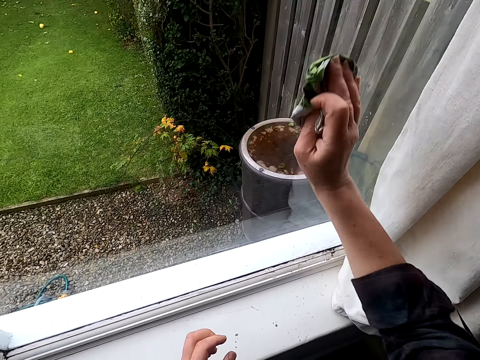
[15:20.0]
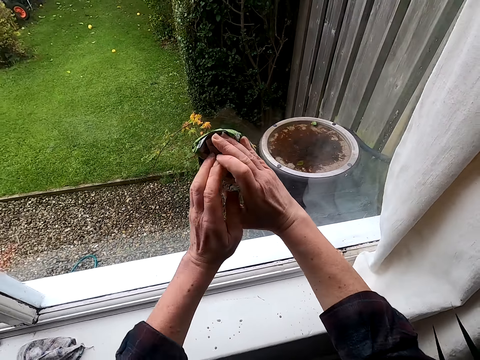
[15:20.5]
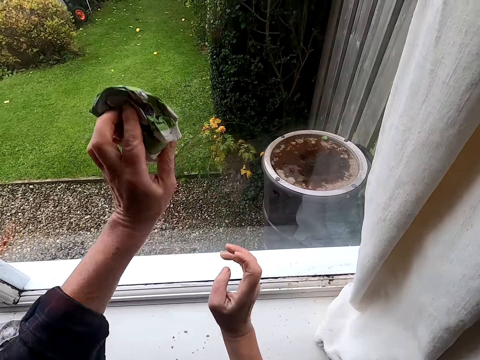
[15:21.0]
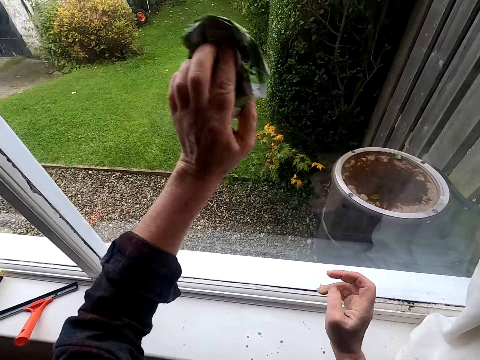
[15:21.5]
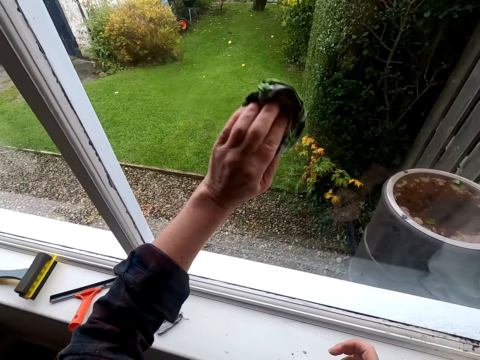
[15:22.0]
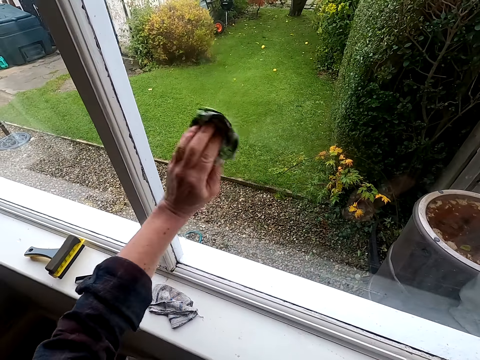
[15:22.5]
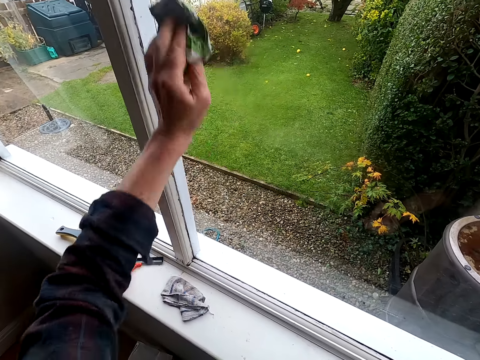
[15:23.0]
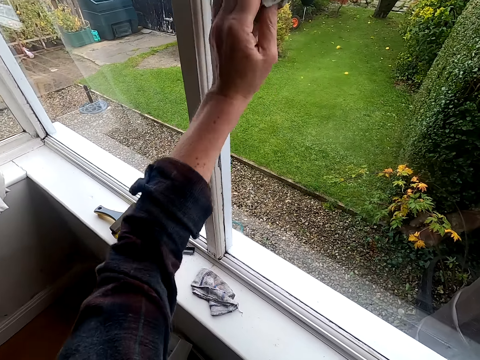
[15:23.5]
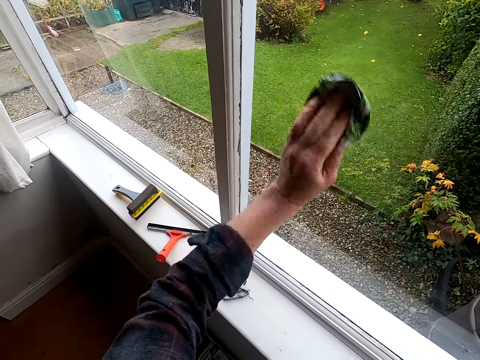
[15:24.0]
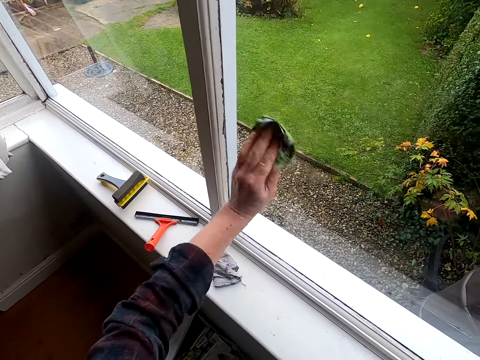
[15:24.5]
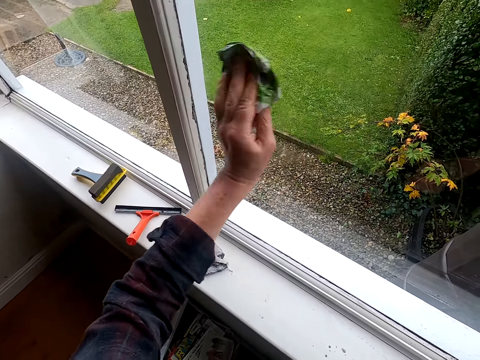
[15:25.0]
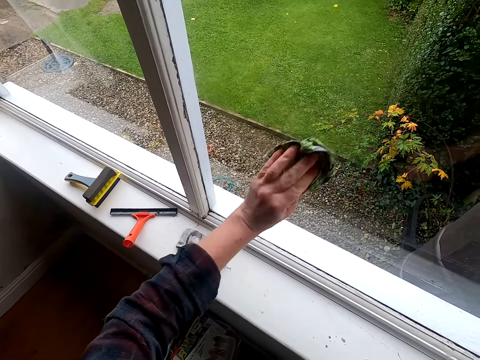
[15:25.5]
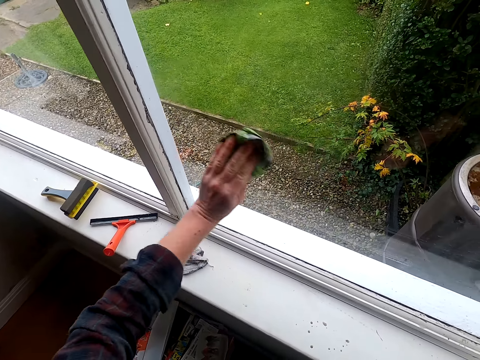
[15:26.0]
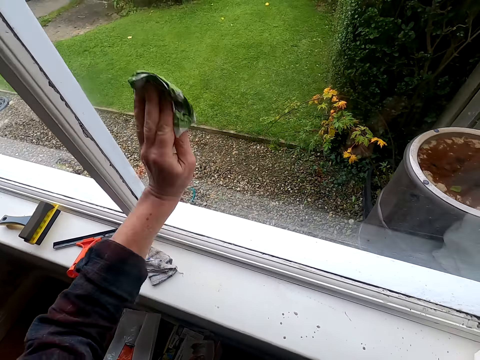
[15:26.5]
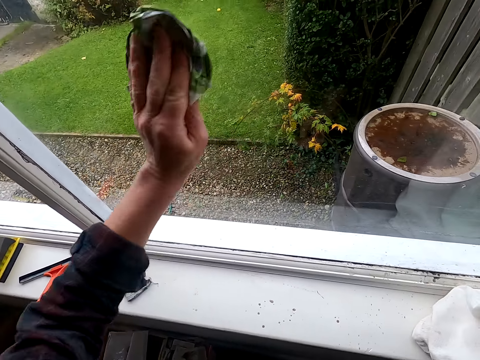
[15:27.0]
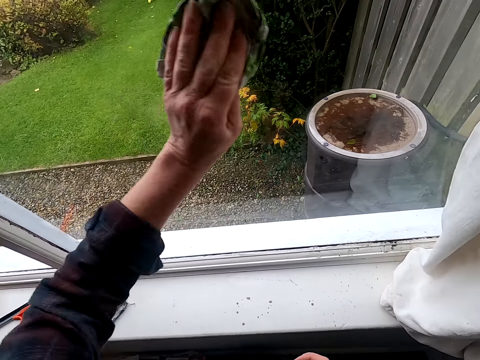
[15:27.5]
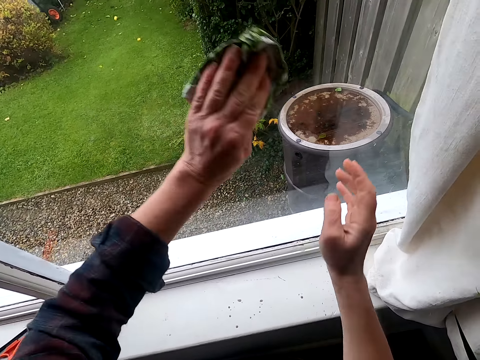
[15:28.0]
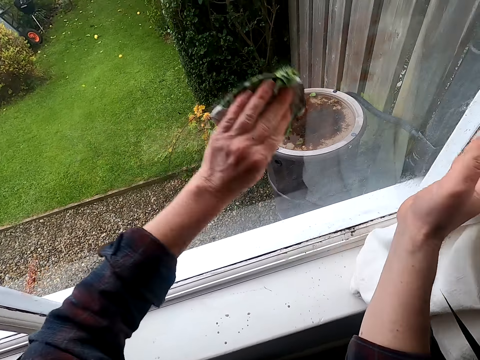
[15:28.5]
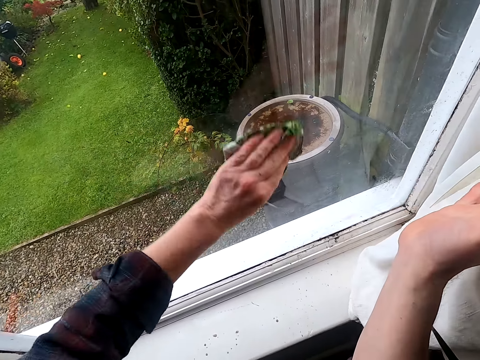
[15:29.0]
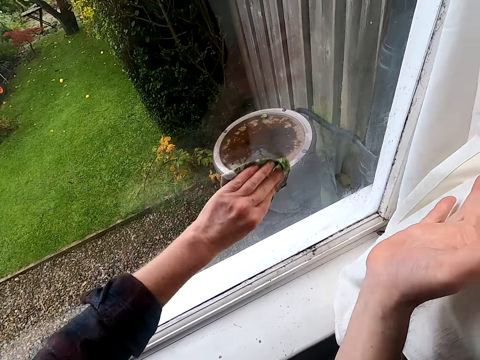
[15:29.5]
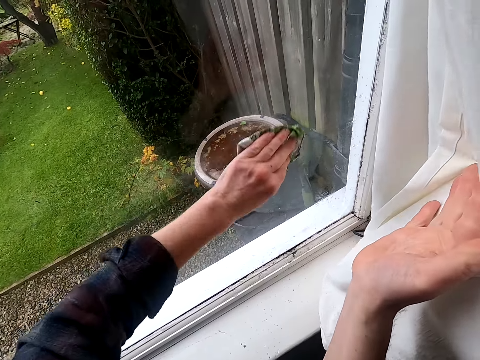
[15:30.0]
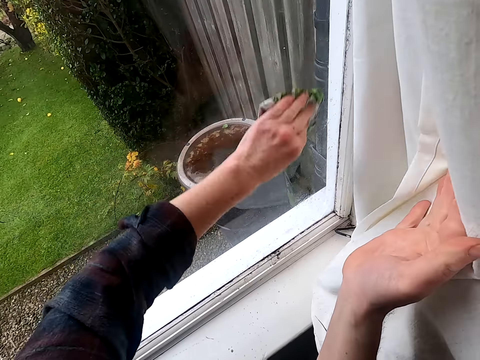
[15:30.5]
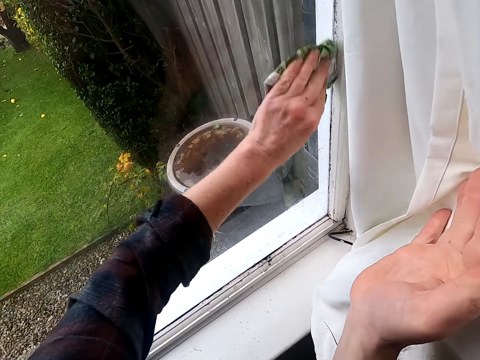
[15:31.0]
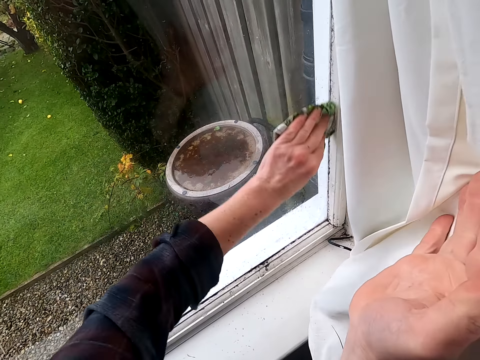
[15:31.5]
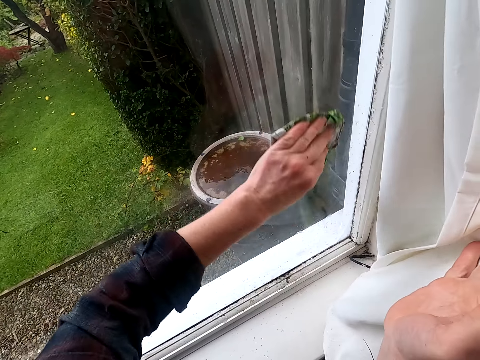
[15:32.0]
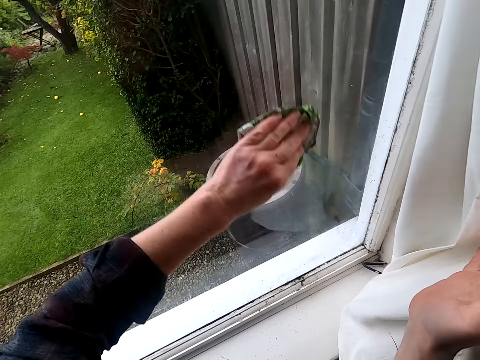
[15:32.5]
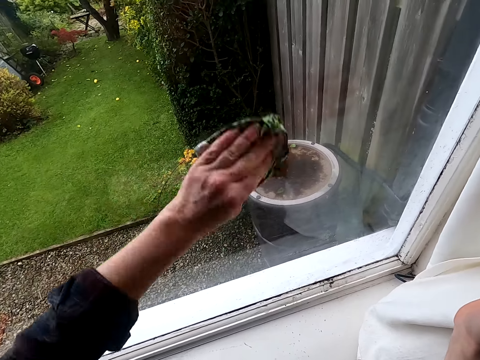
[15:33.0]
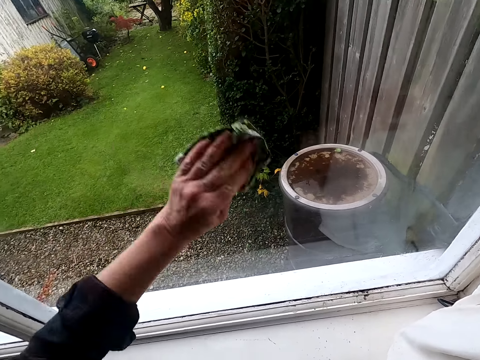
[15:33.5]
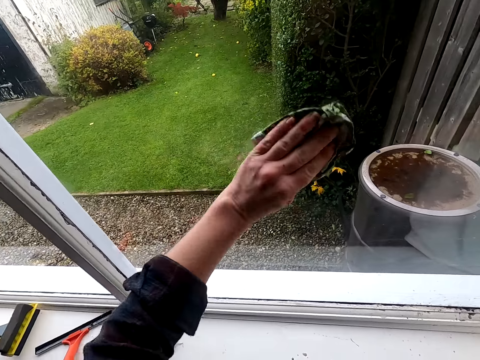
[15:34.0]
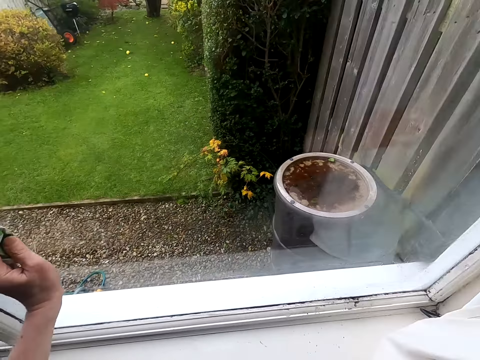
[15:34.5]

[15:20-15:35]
The camera wearer transfers the paper to his left hand. He pushes the curtain with his right hand.

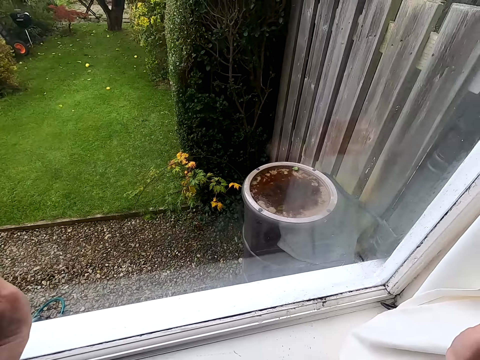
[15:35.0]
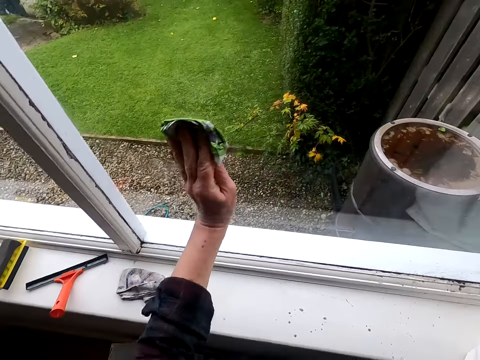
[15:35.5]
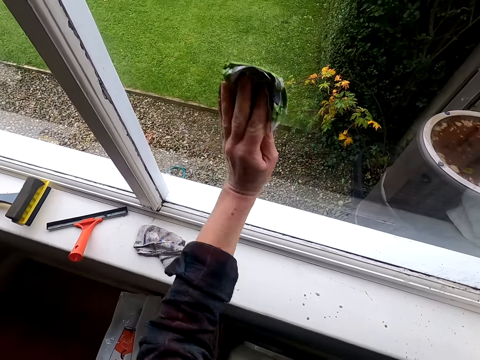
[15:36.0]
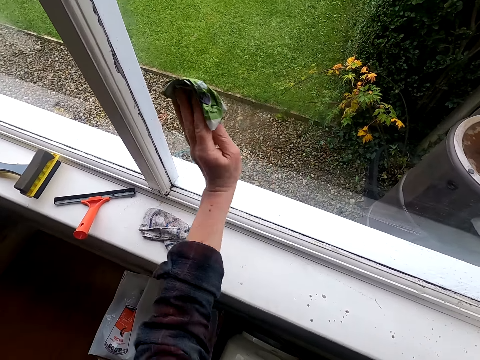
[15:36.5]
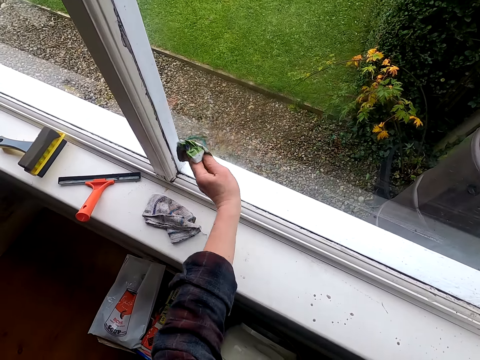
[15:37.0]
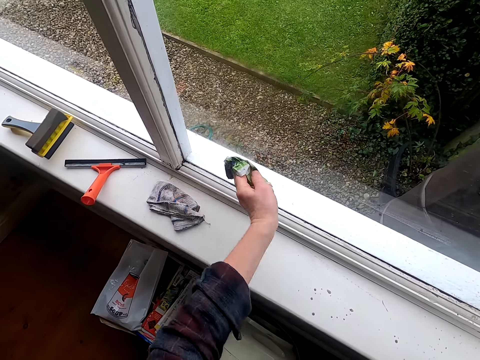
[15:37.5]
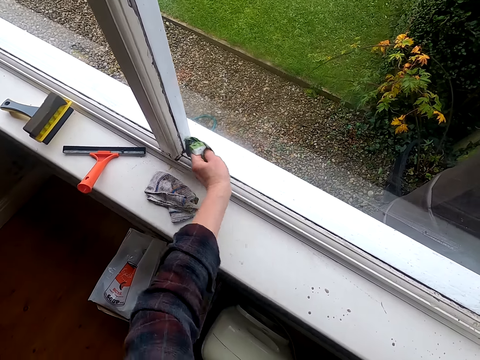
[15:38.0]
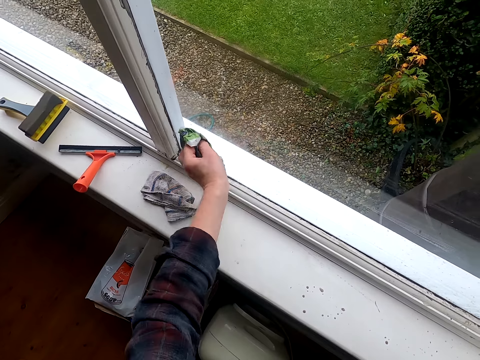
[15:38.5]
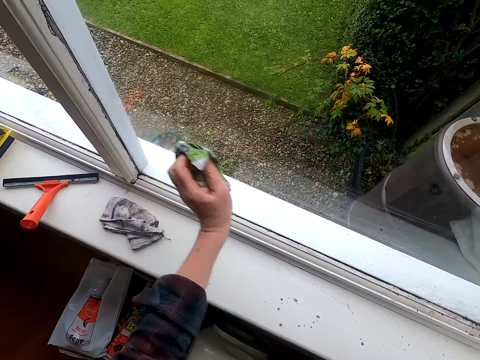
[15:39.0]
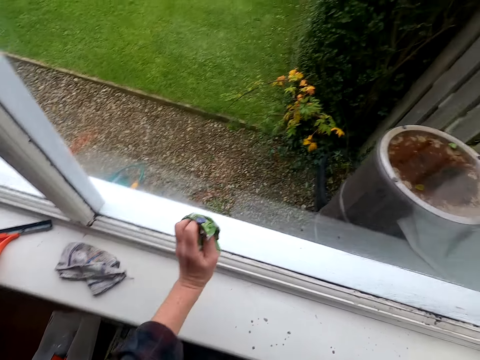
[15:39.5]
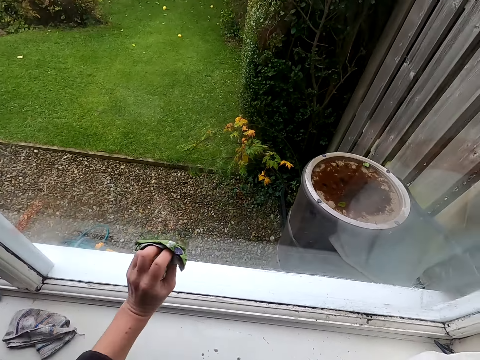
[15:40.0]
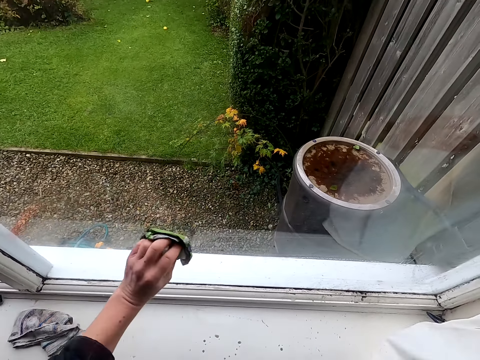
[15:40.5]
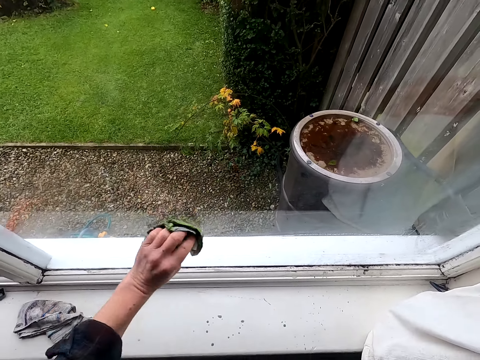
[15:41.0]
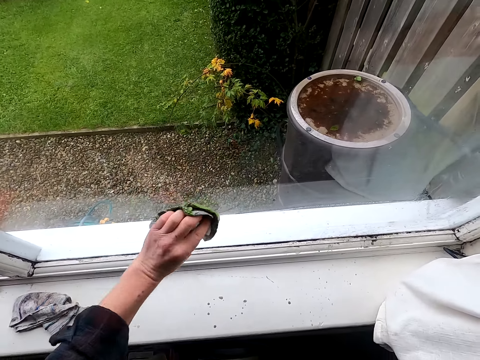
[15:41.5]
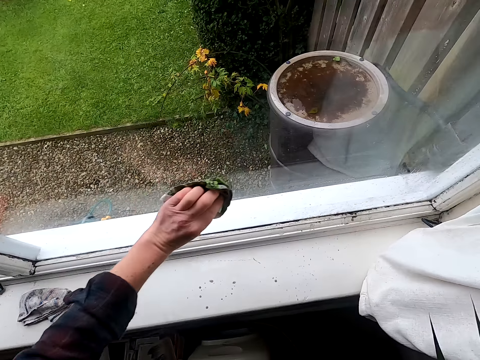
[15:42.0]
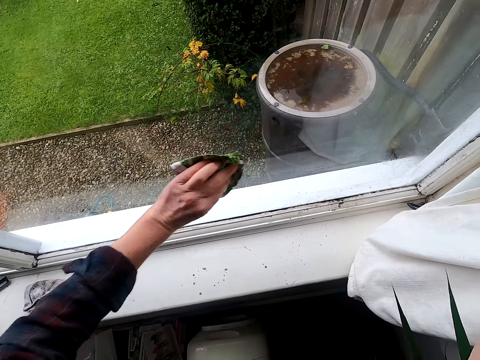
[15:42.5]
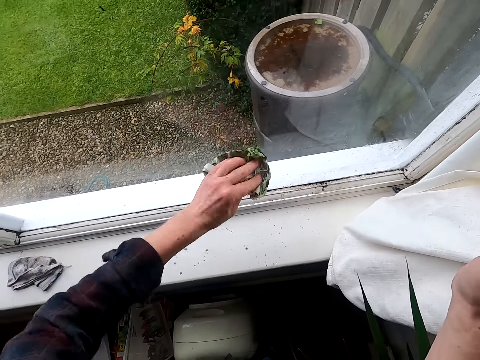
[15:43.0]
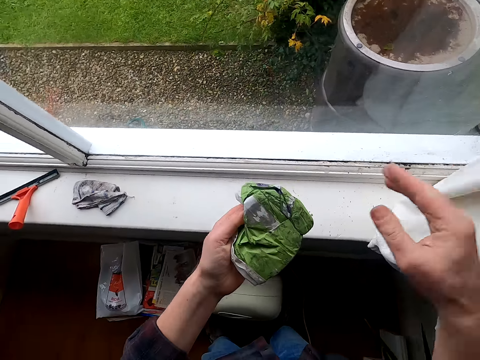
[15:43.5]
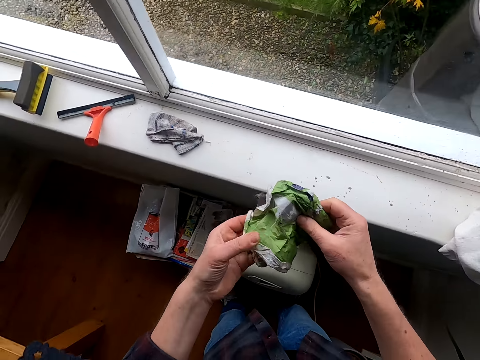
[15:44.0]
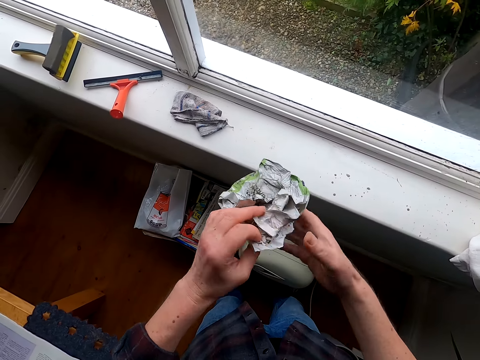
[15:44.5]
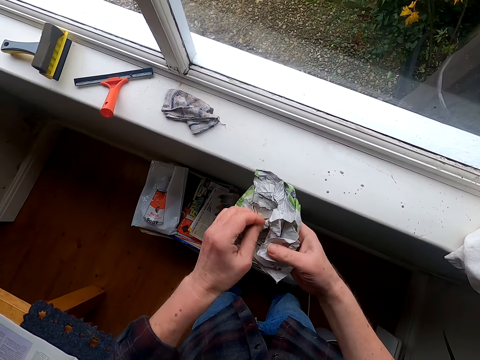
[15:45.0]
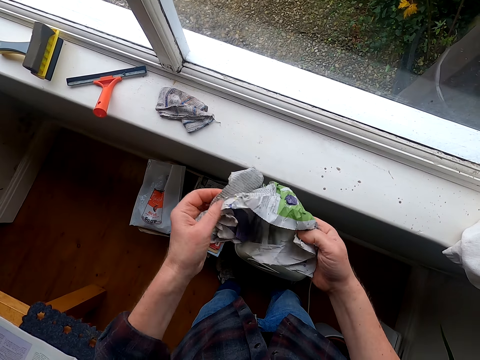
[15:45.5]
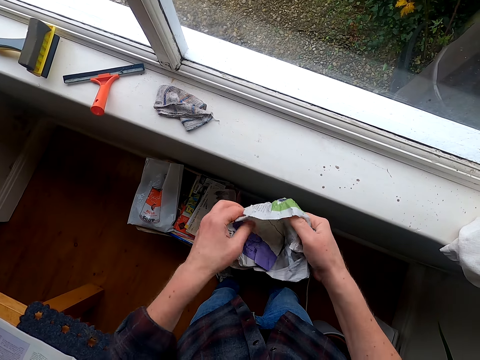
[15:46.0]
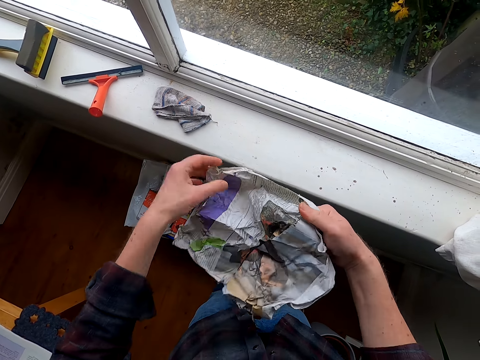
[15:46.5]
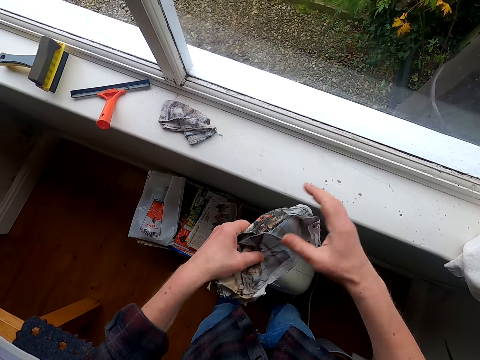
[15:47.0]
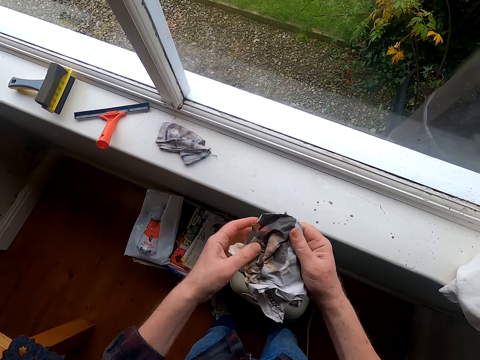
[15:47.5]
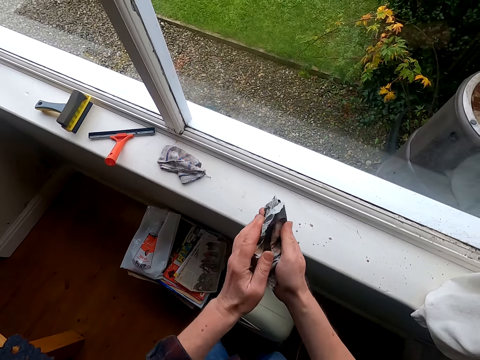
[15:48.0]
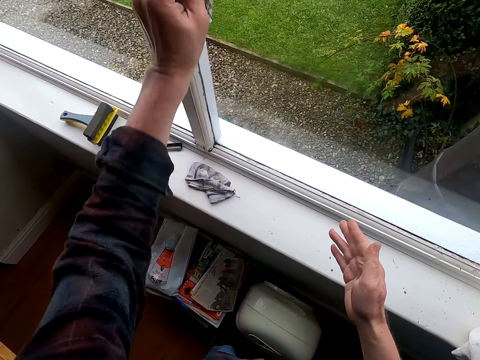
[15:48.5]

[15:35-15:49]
The camera wearer stretches the paper. They fold the piece of paper.
